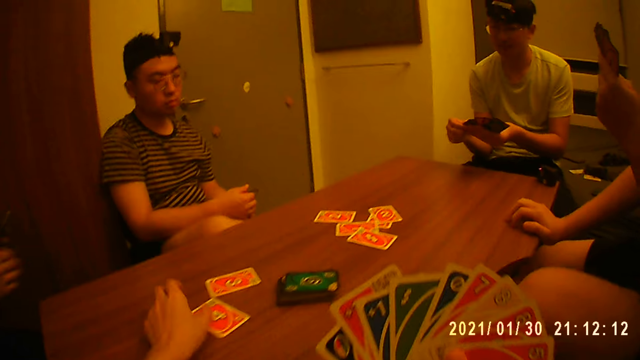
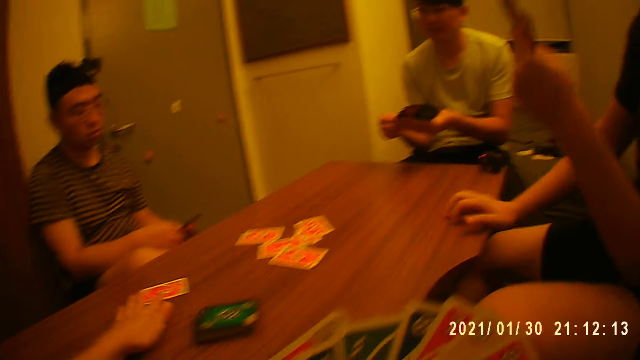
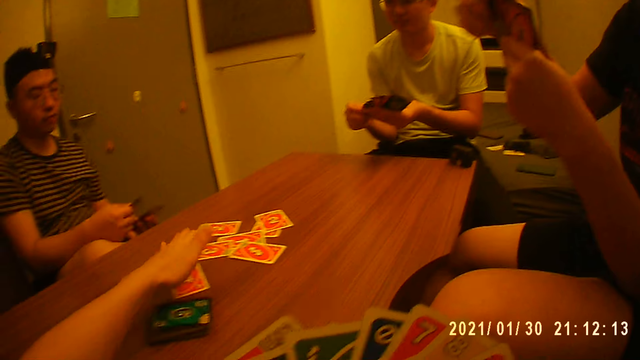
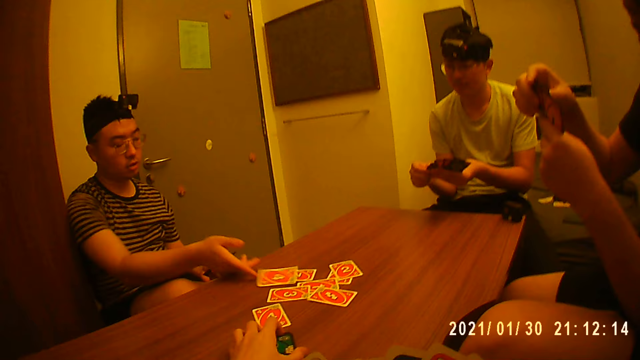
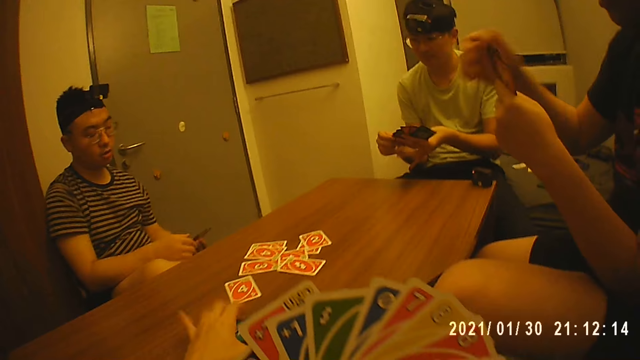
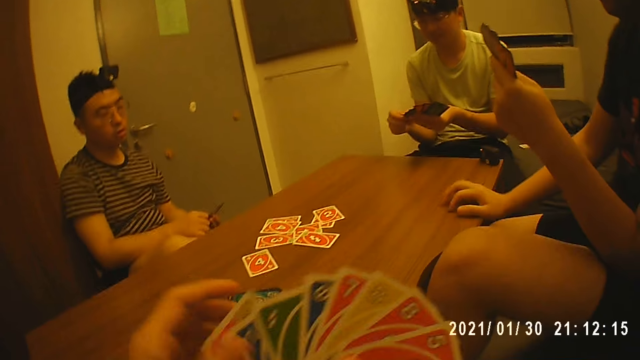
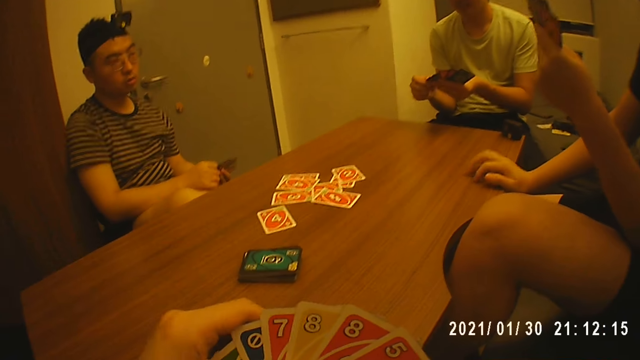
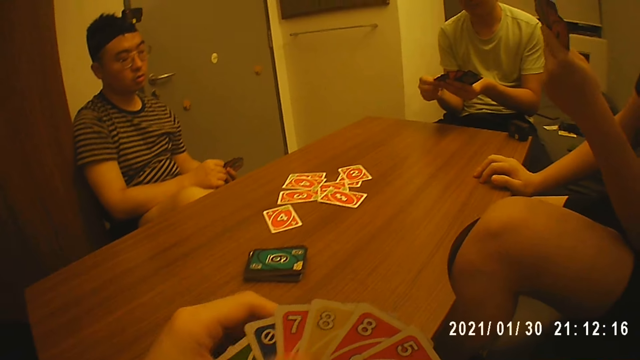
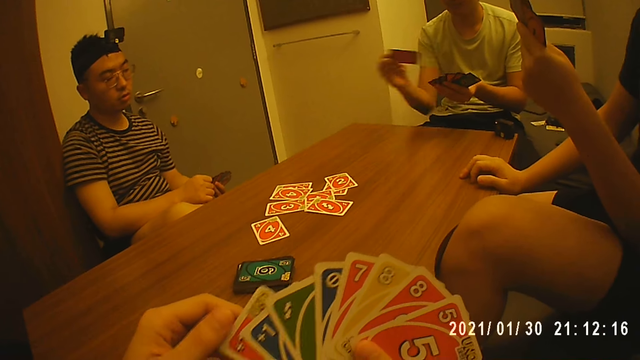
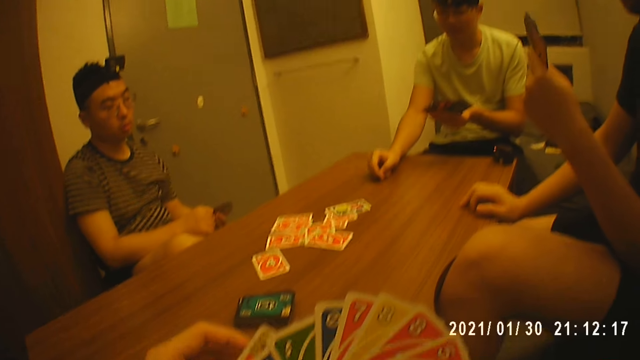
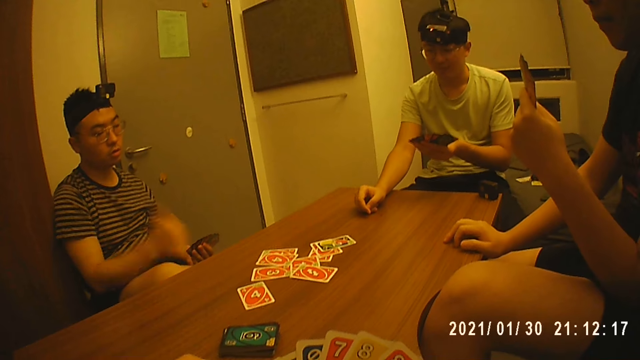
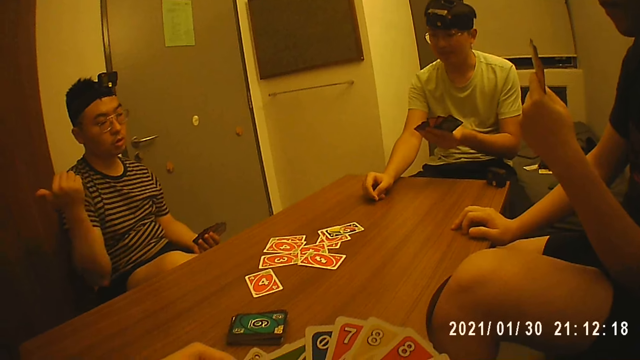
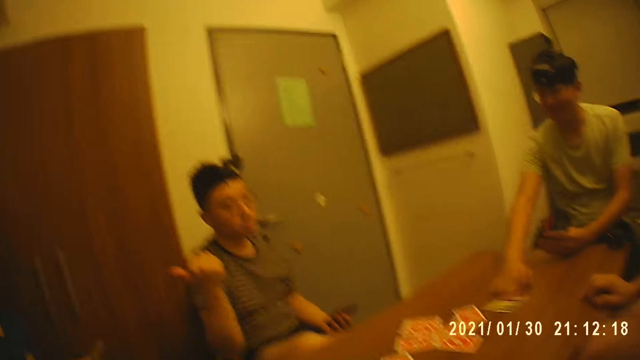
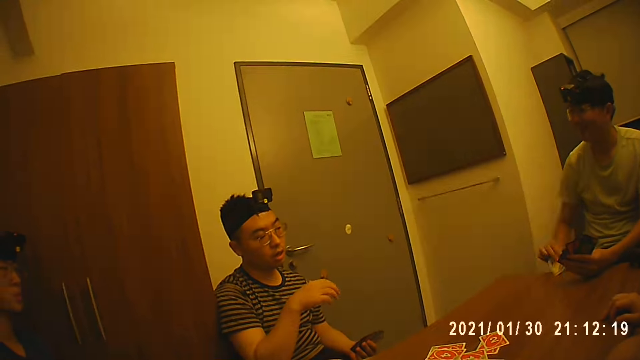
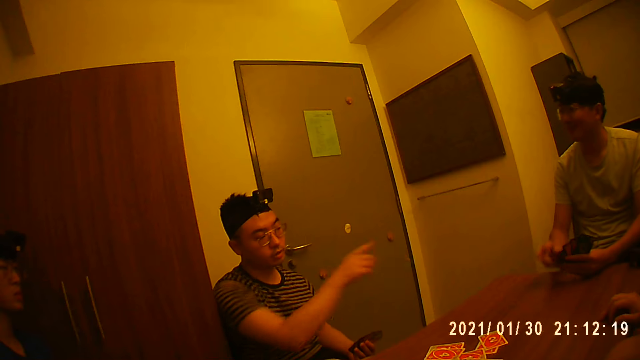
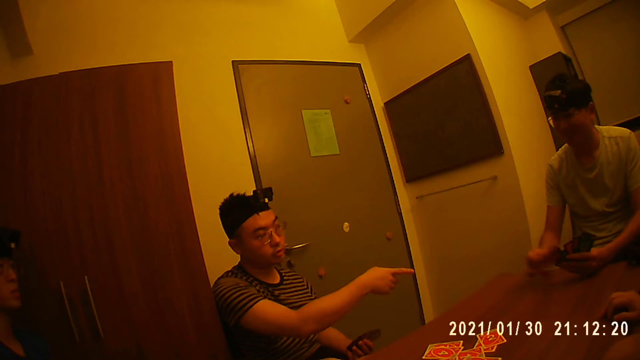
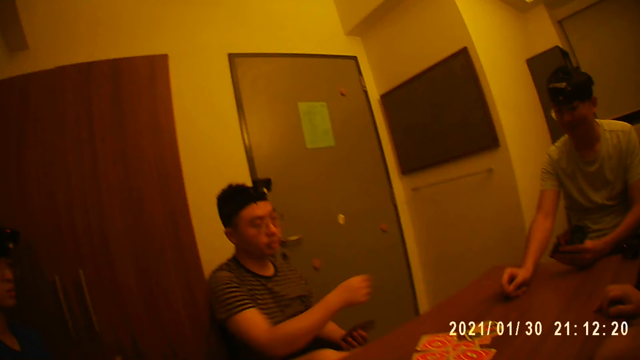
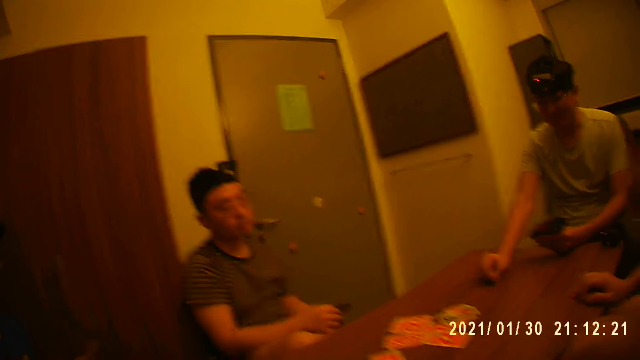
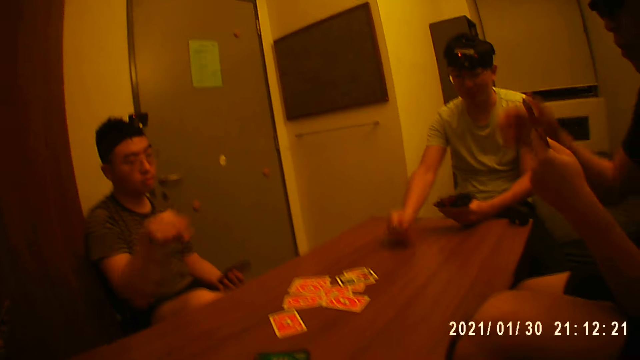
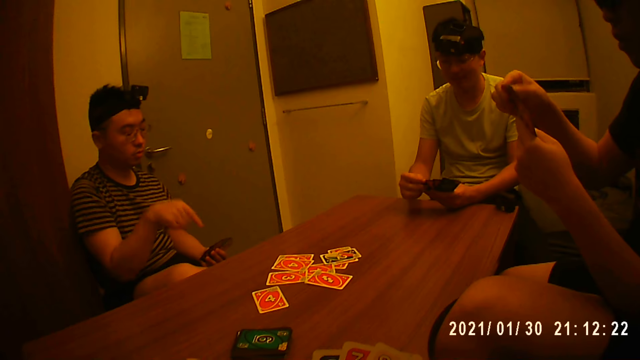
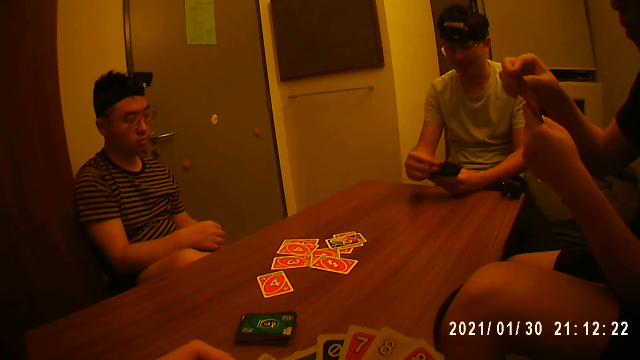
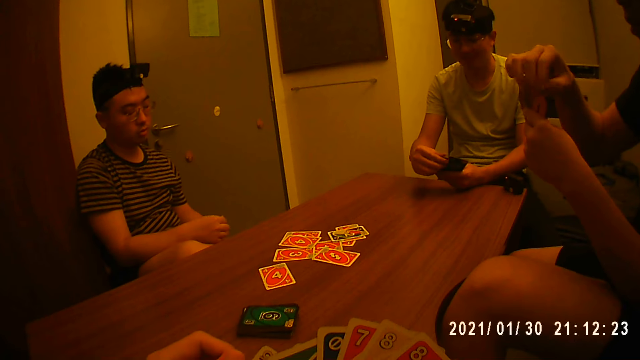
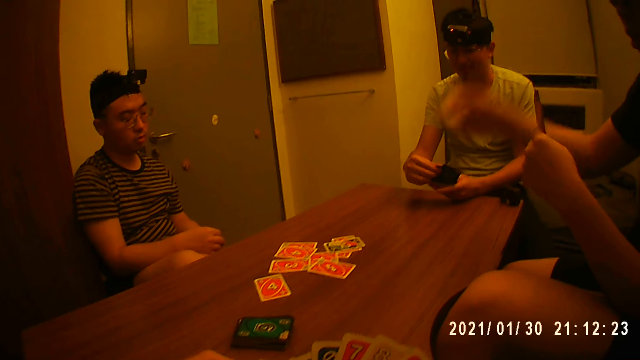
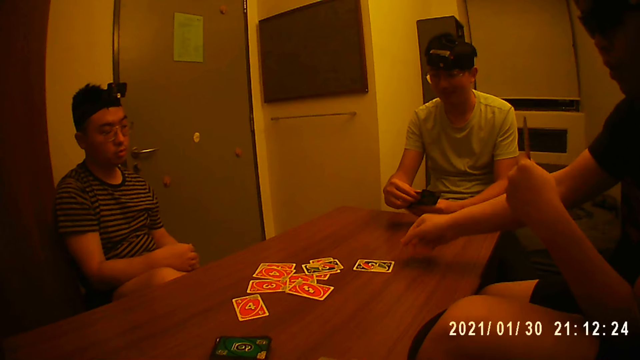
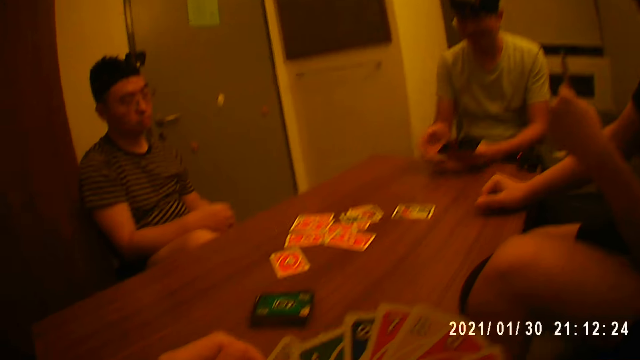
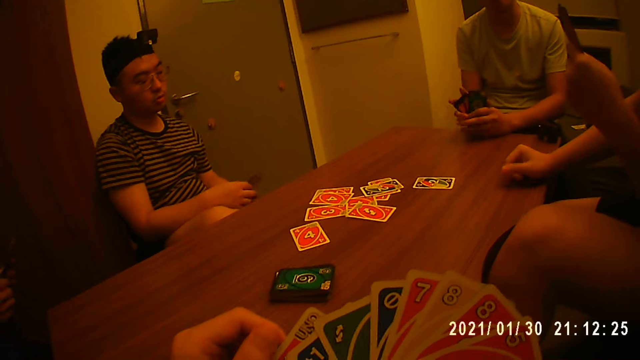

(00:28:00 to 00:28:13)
The camera wearer drops a card on the table with his left hand. He pushes two cards on the table with his left hand. A man holds the cards in his left hand with his right hand. The camera wearer moves the pack of cards on the table with his left hand. Another man drops a card on the table with his right hand. He touches the cards in his left hand with his right hand. The first man places his right hand on the table. The camera wearer touches the cards in his right hand with his left hand. A third man drops a card on the table with his right hand. The second man points a thumb to a fourth man with his right hand. The third man picks up the card from the table with his right hand. The second man points a finger to the third man with his right hand. The third man drops the card on the table with his right hand. The second man gestures with his right hand. The third man touches the cards in his left hand with his right hand. The second man arranges the cards in his left hand with his right hand. The first man picks a card from his left hand, drops the card on the table with his right hand, and places his right hand on the table. The third man joins the cards in his left hand with his right hand.

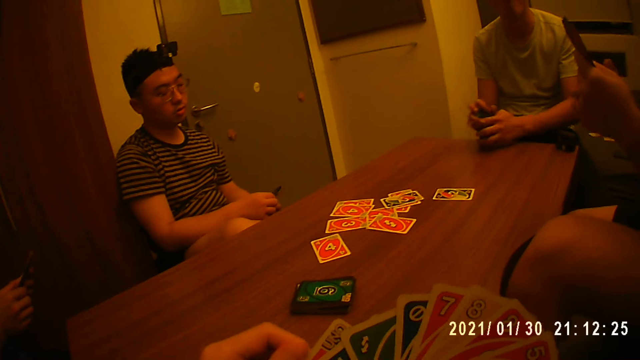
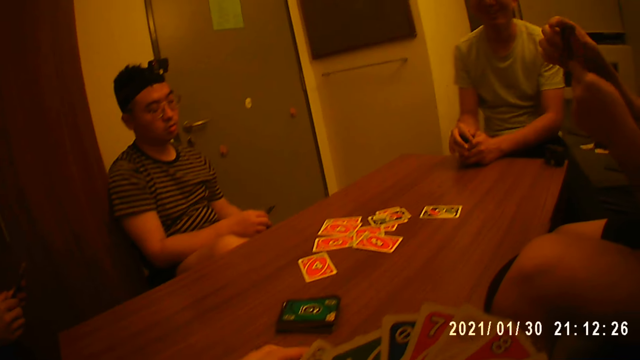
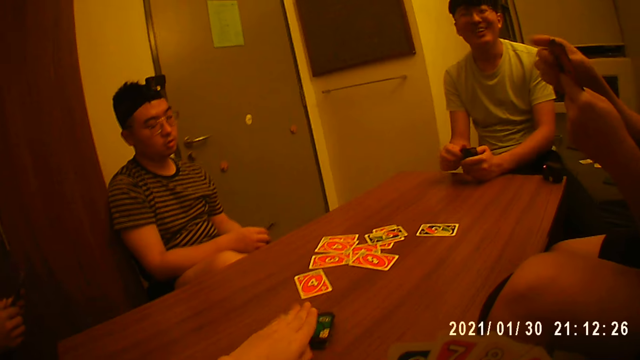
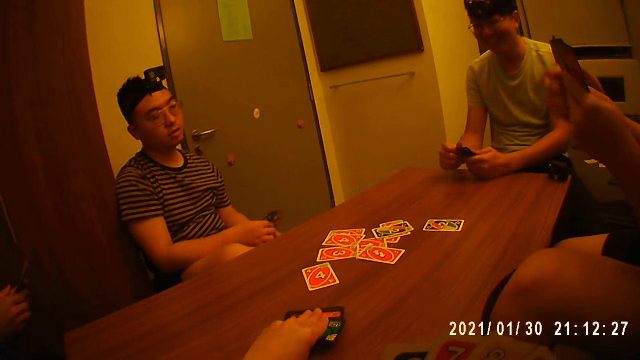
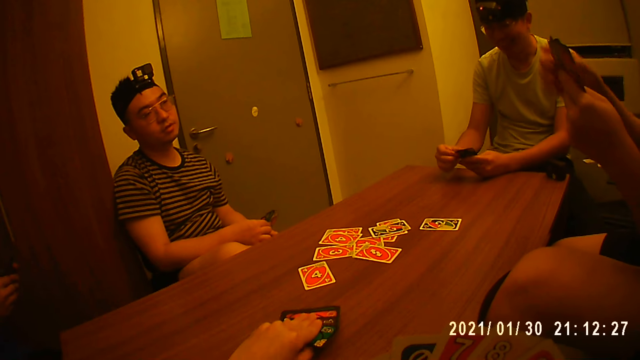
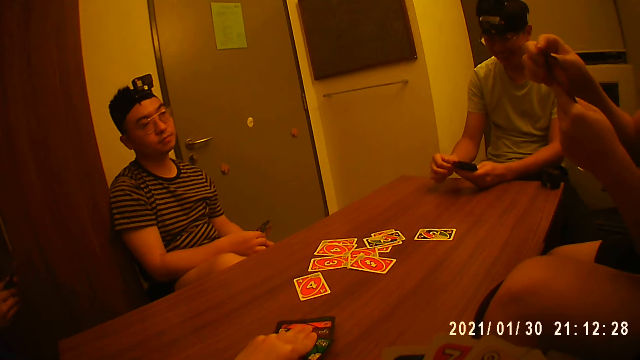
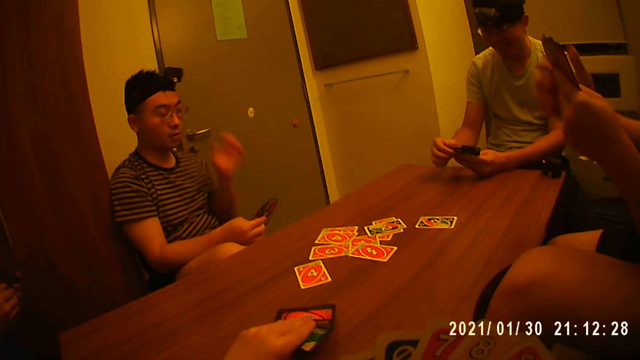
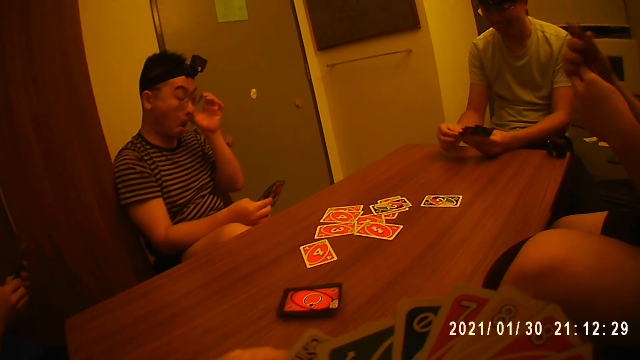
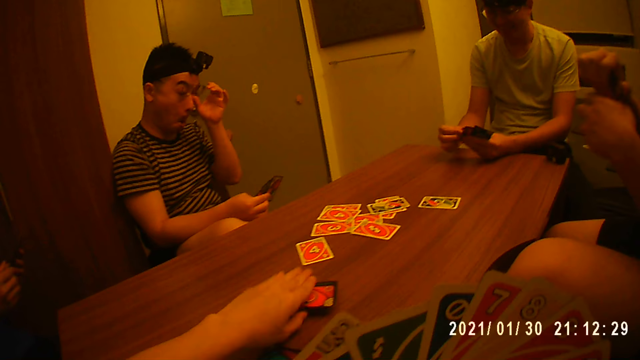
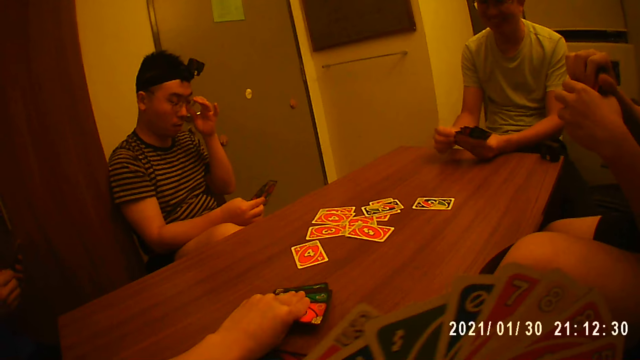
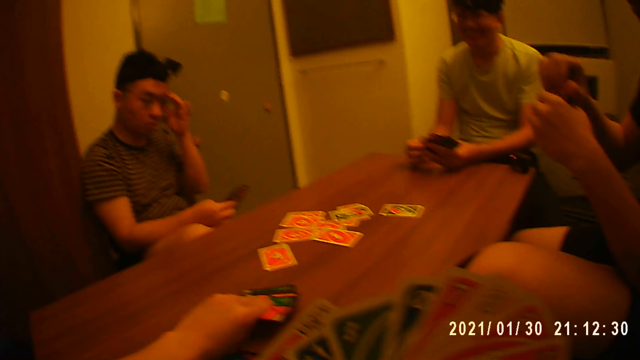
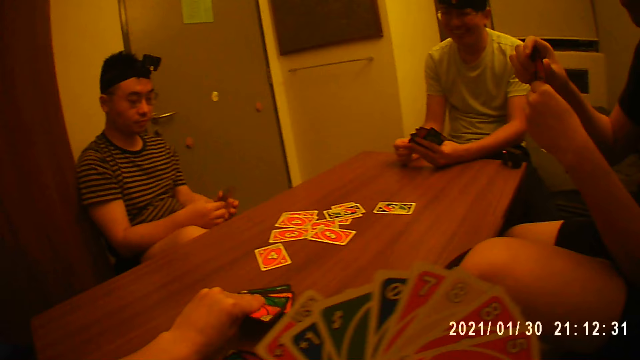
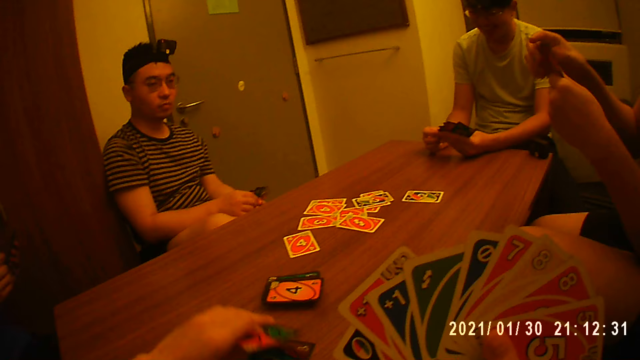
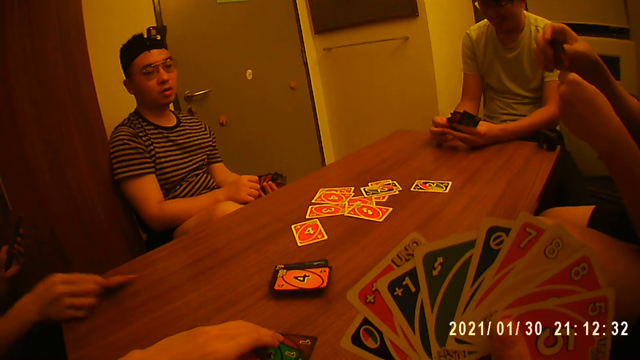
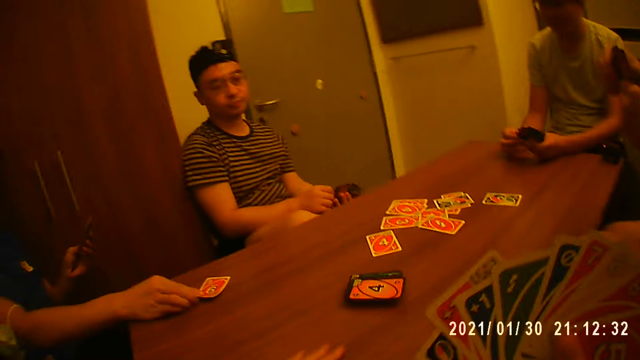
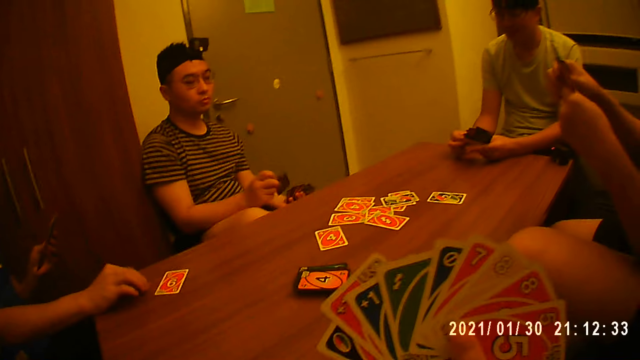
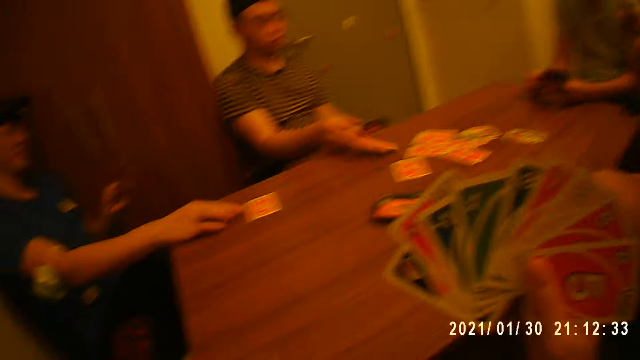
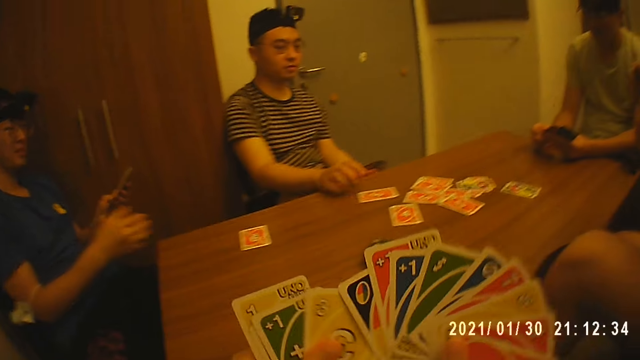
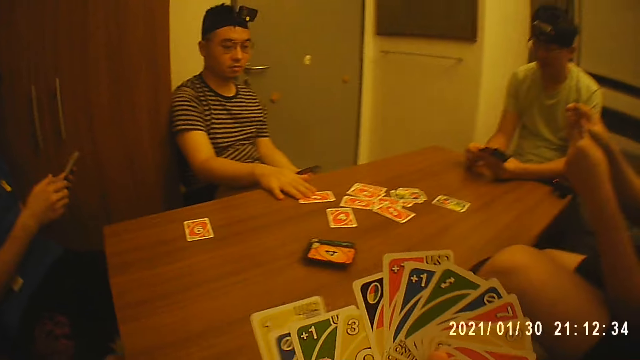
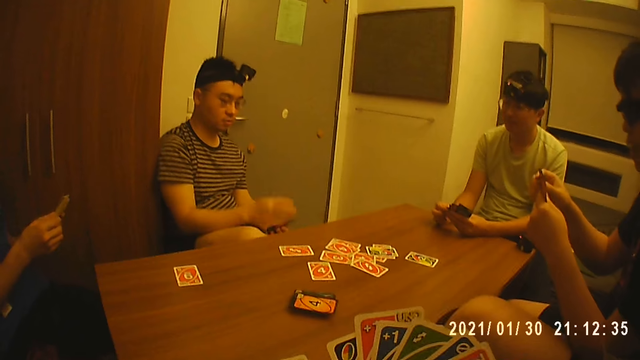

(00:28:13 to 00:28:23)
A man arranges the cards in his left hand with his right hand. The camera wearer picks two cards from the pack of cards with his left hand. Another man spreads the cards in his left hand with his right hand. A third man adjusts an eyeglass on his face with his left hand. The camera wearer drops the cards on the table with his left hand. He picks two cards from the pack of cards on the table with his left hand. The third man holds the cards in his right hand with his left hand. The camera wearer drops the cards on the table with his left hand. A fourth man drops a card on the table with his right hand. The camera wearer picks up the cards from the table with his left hand. The third man drops a card on the table with his right hand. The camera wearer arranges the cards in his right hand with his left hand. The fourth man picks a card from his left hand. The camera wearer holds the cards with both hands.
